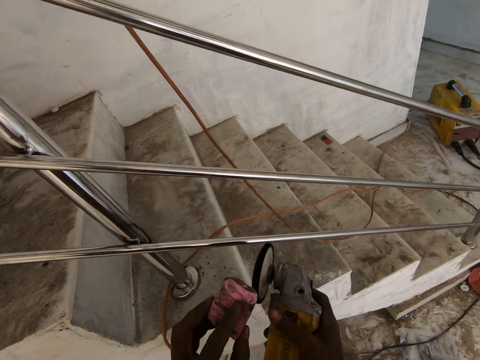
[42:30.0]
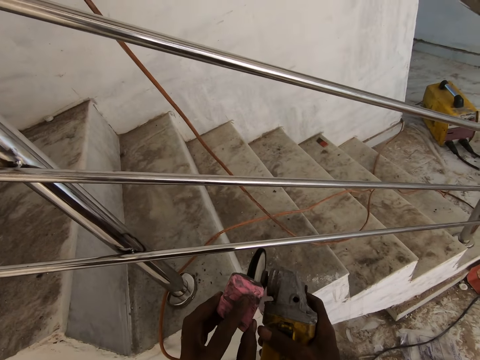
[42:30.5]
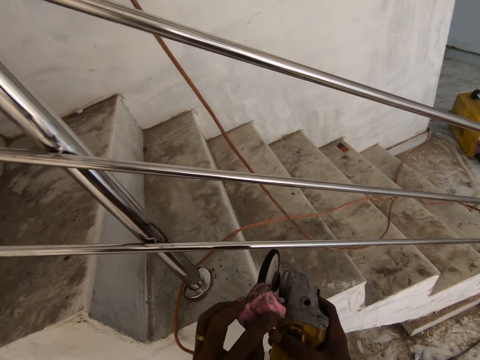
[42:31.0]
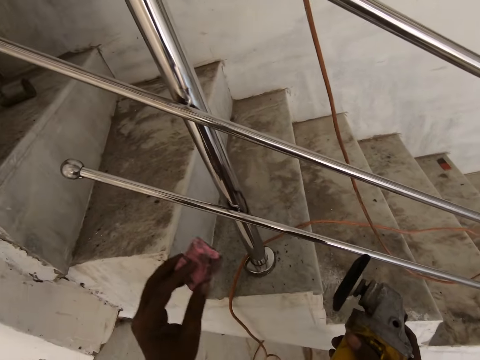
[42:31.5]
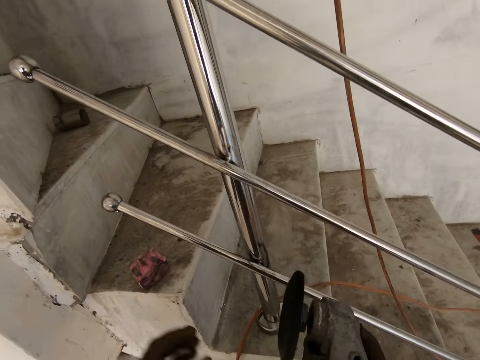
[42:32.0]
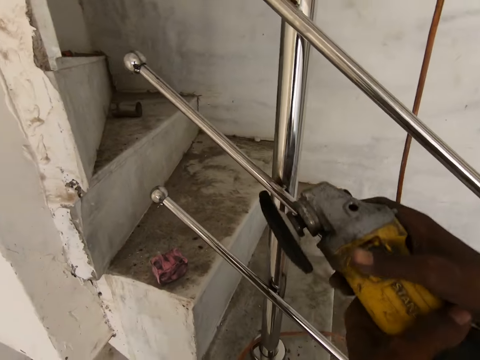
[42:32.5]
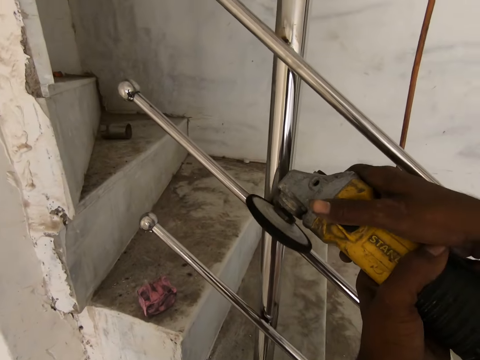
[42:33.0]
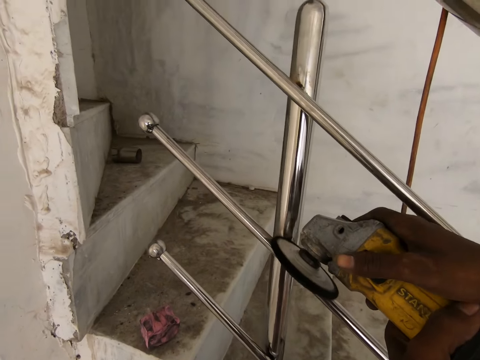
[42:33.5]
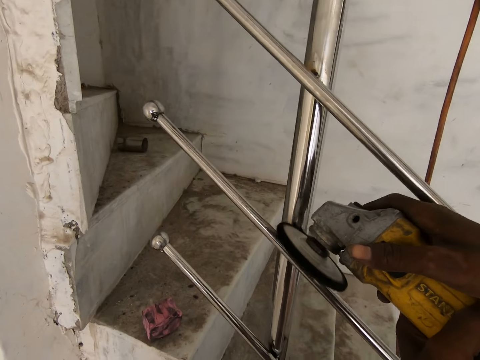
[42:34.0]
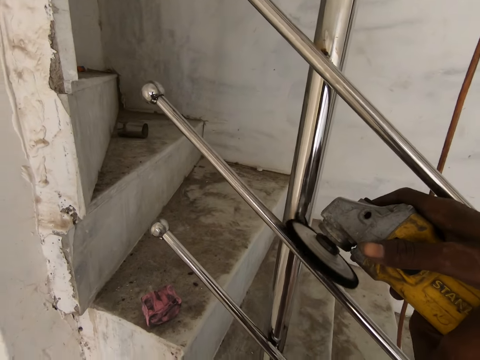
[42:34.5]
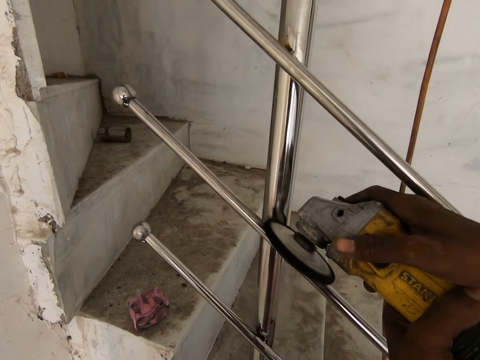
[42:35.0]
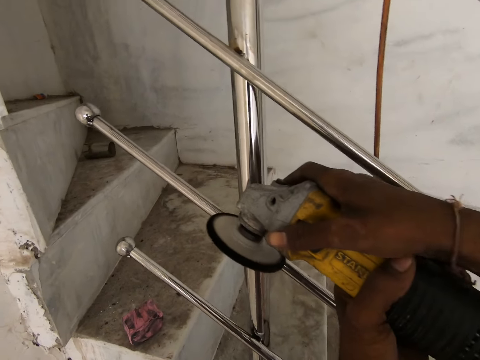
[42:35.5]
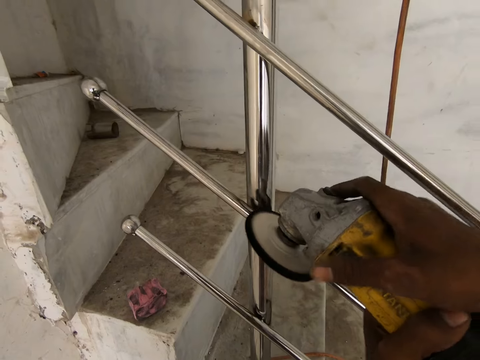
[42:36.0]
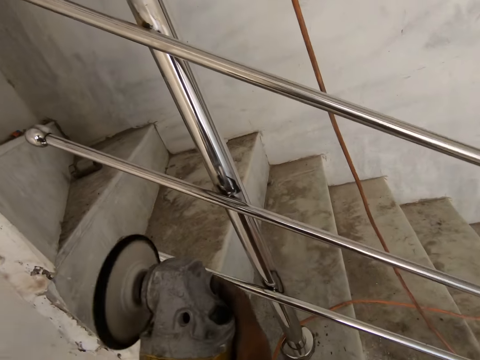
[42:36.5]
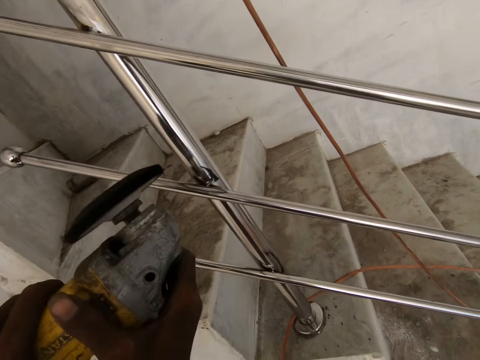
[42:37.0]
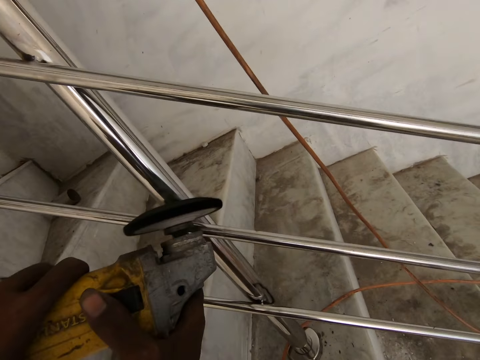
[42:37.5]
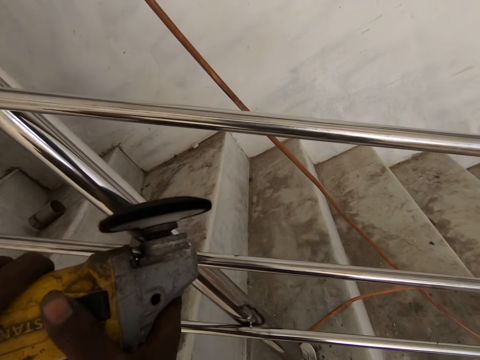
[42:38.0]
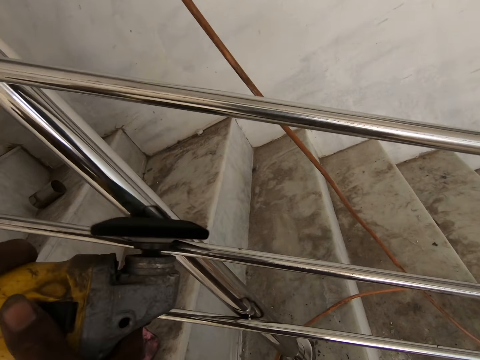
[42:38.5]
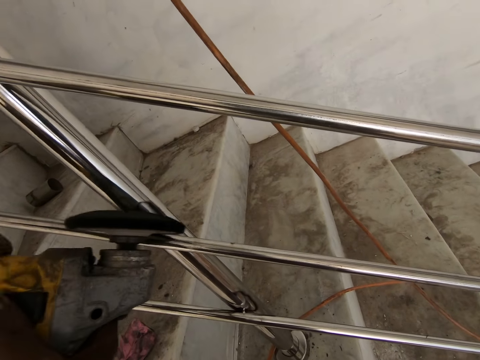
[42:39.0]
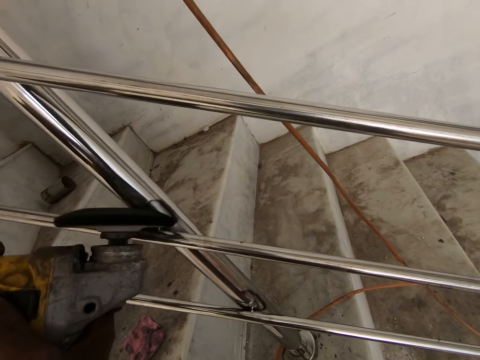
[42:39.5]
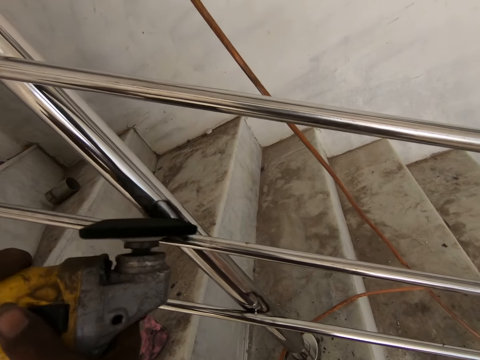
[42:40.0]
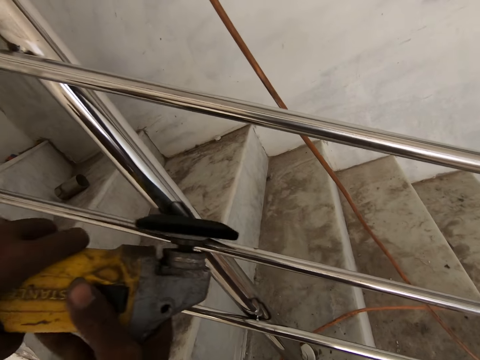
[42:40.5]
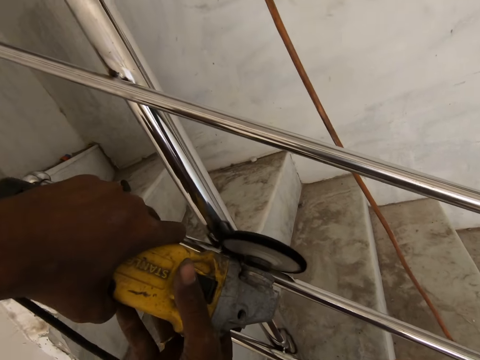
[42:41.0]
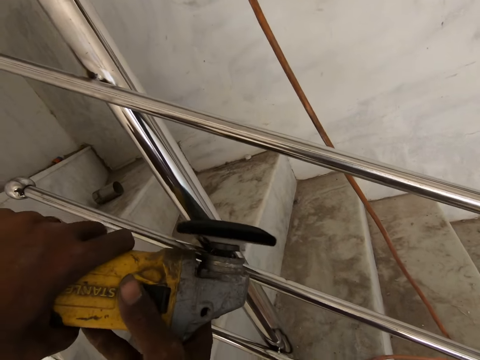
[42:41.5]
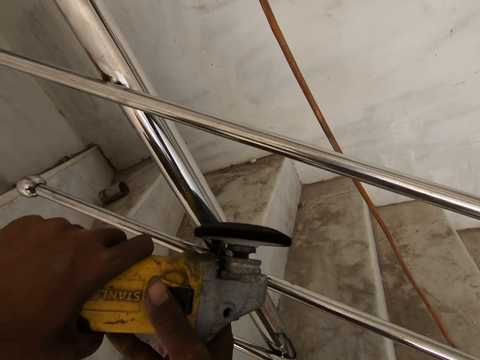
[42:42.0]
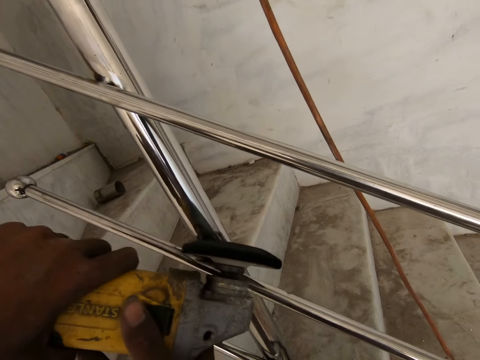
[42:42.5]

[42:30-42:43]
The camera wearer smears something on the grinder or rotary tool. He places the bar rouge on the stairs with his left hand. He smoothens the rail with the rotary tool in his hands.

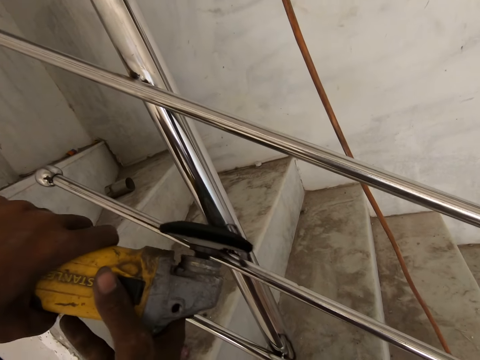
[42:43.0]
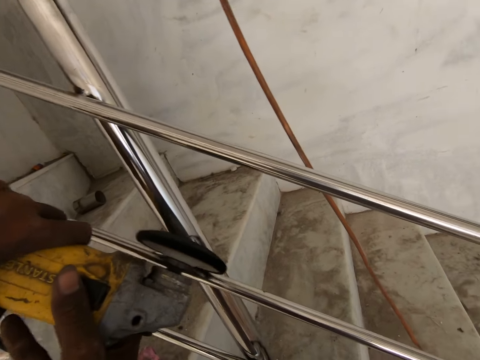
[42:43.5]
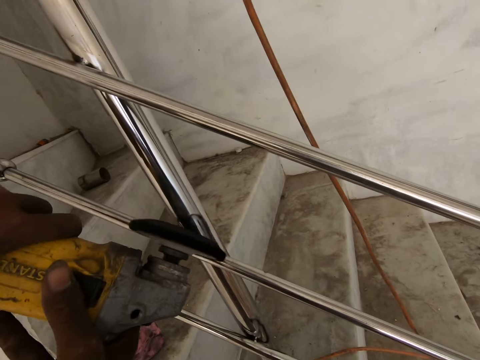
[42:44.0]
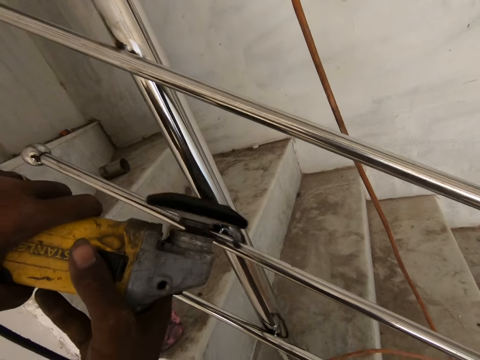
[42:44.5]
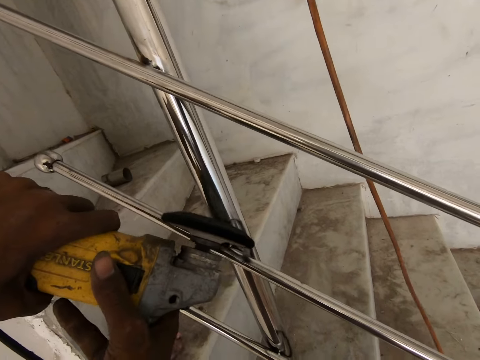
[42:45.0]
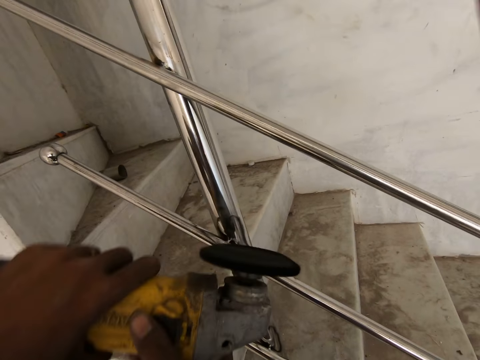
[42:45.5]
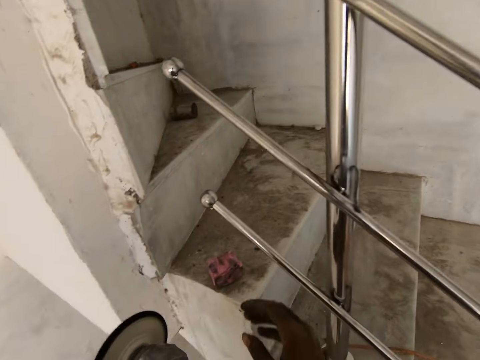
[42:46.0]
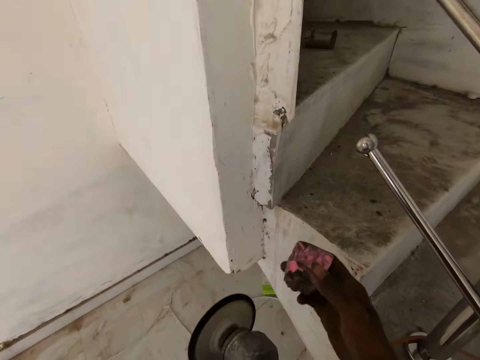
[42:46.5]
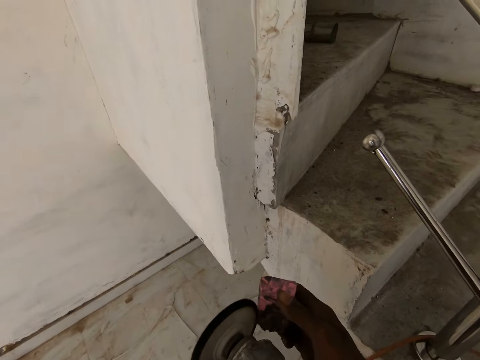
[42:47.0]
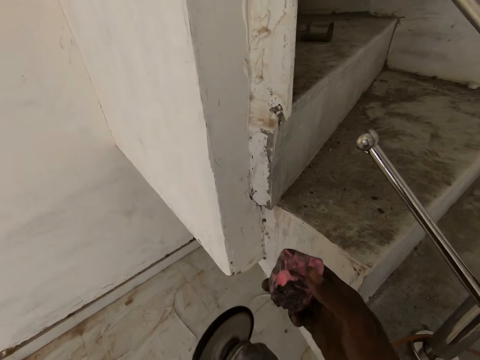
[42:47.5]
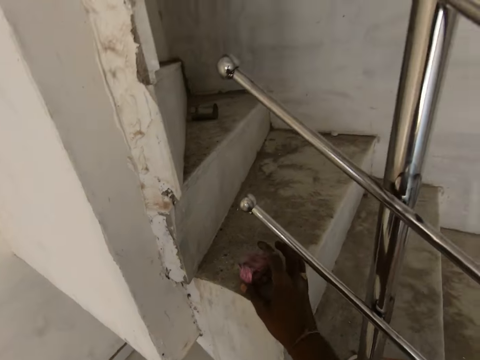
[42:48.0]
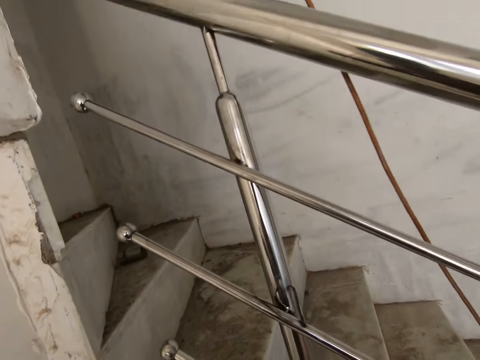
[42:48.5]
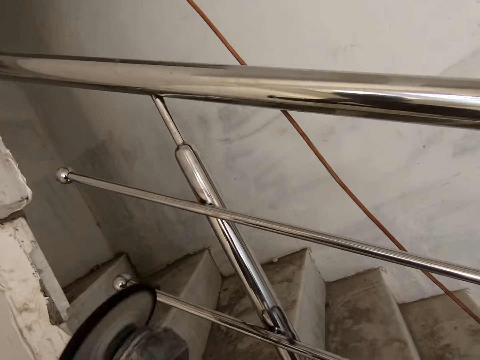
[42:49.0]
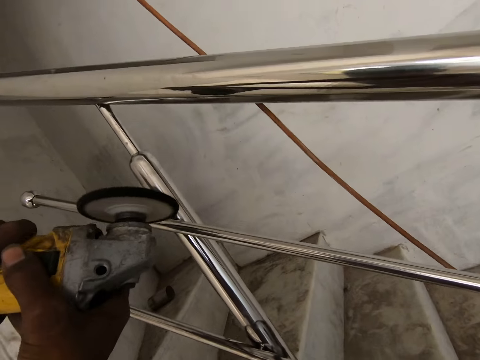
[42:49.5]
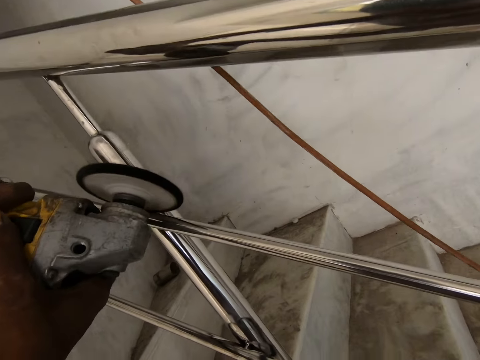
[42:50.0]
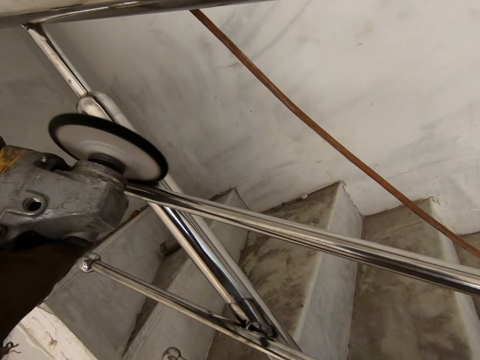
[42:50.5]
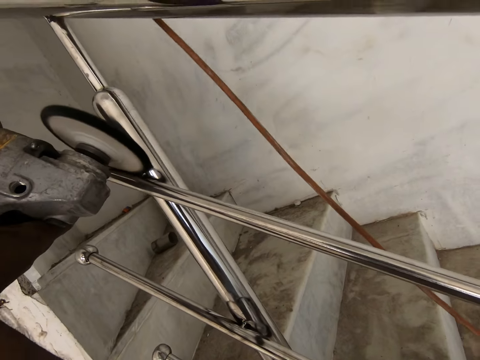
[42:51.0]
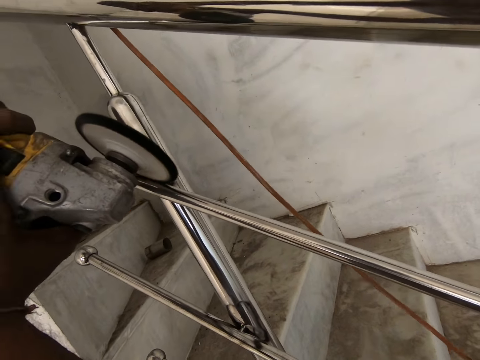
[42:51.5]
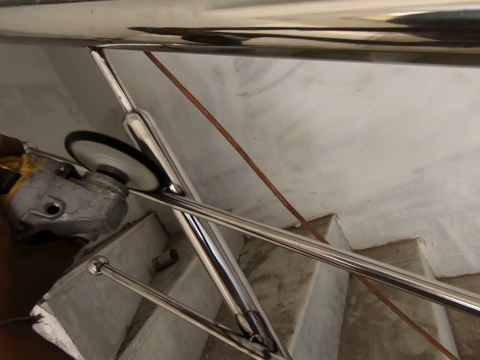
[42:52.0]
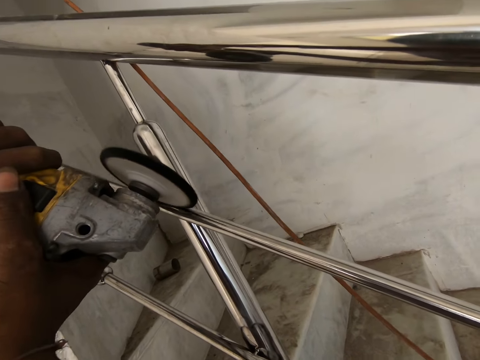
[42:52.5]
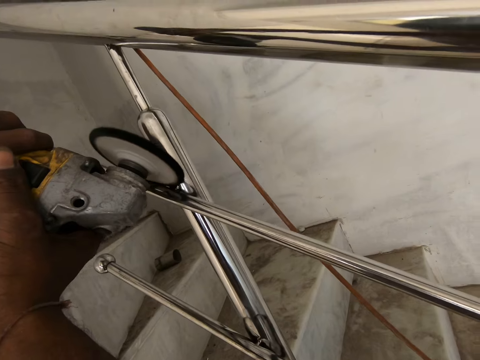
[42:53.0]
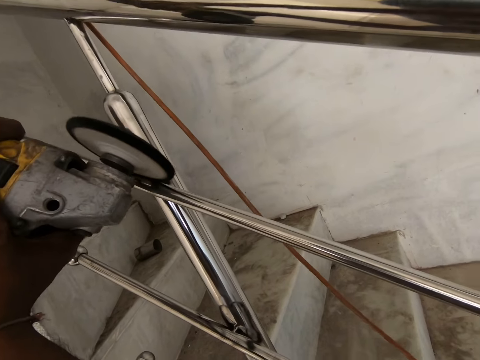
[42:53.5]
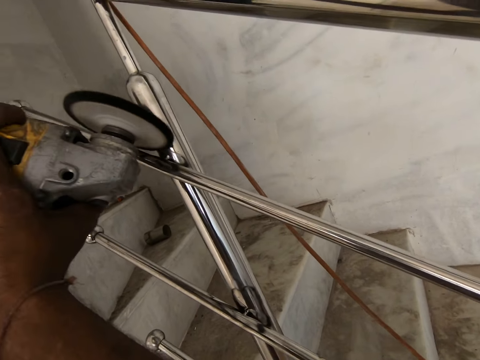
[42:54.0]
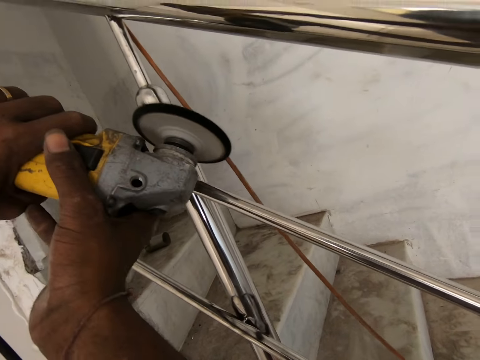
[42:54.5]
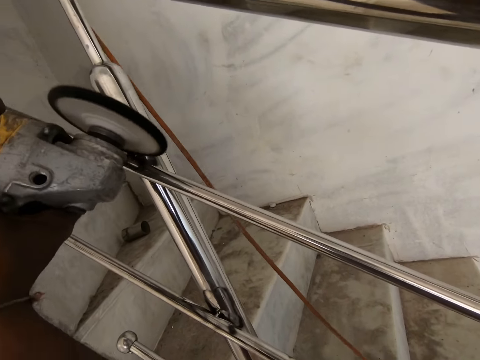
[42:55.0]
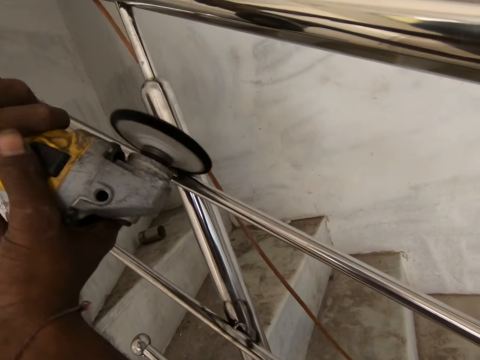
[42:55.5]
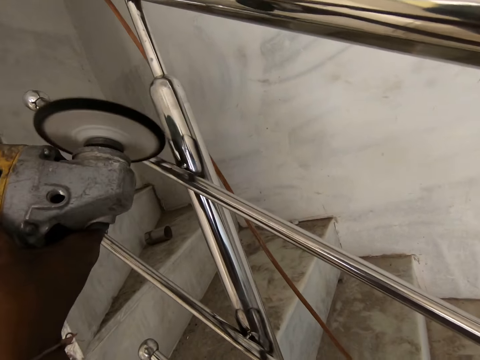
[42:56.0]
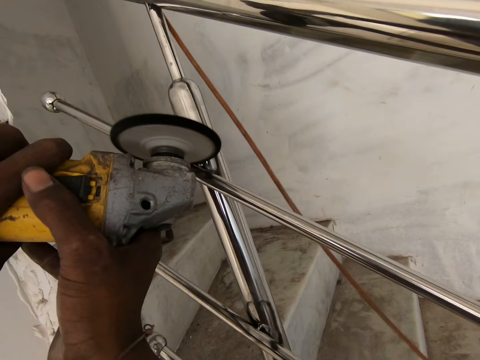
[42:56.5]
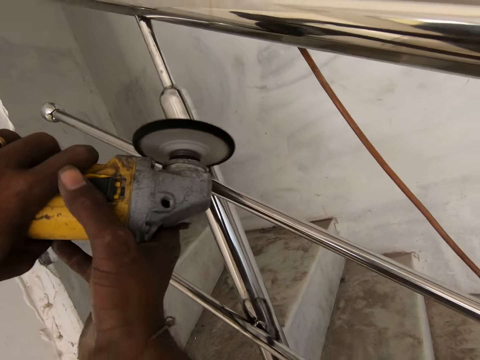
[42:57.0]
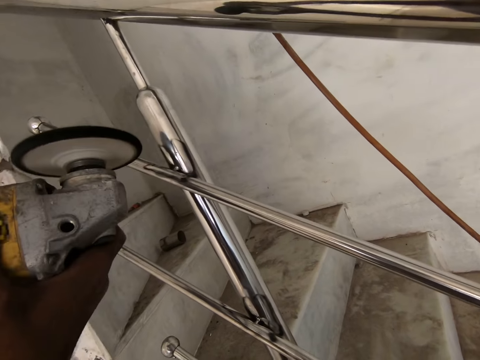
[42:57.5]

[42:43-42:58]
The camera wearer lowers the rotary tool with his left hand. He picks the bar rouge from the stairs with his right hand. He polishes the rotary tool with the bar rouge in his right hand. He places the bar rouge on the stairs with his right hand. He smoothens the rail with the rotary tool in his hands.
